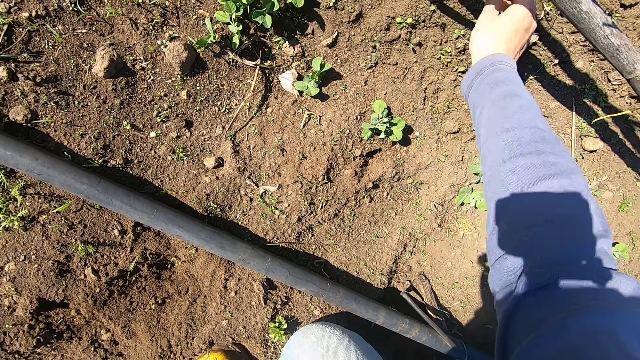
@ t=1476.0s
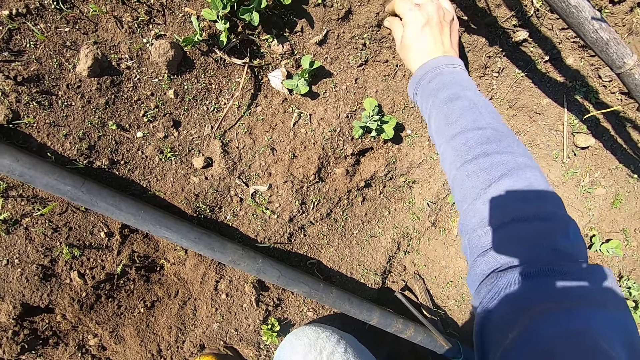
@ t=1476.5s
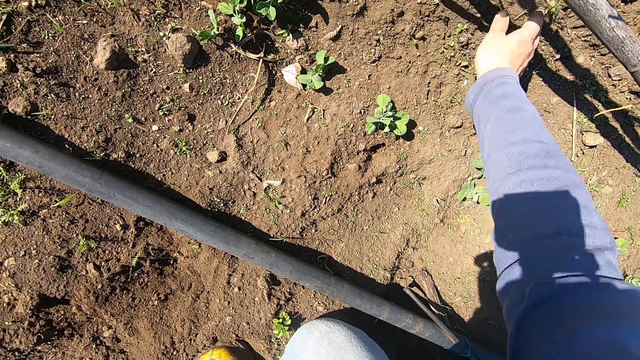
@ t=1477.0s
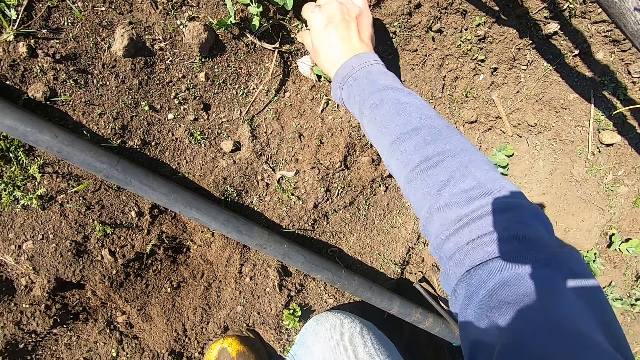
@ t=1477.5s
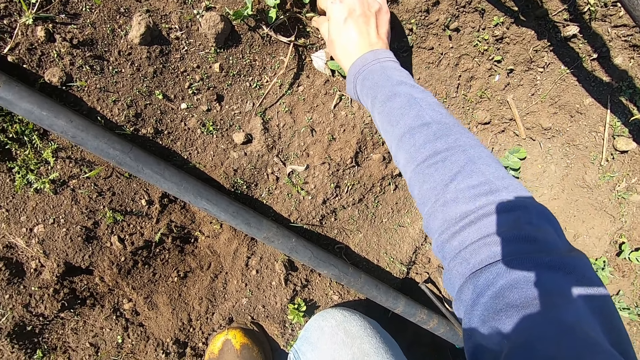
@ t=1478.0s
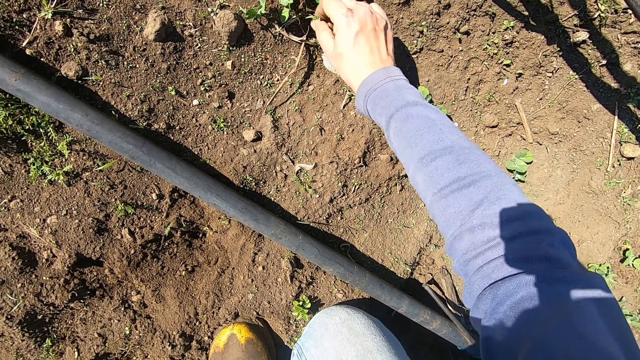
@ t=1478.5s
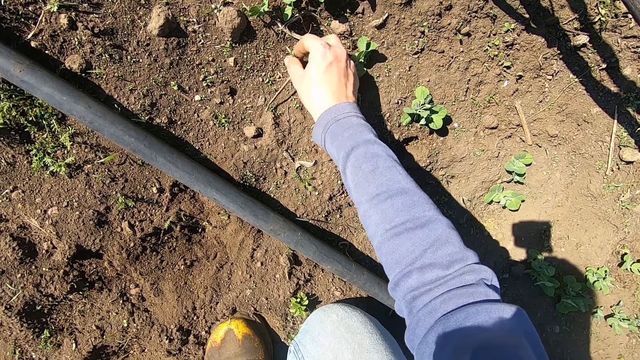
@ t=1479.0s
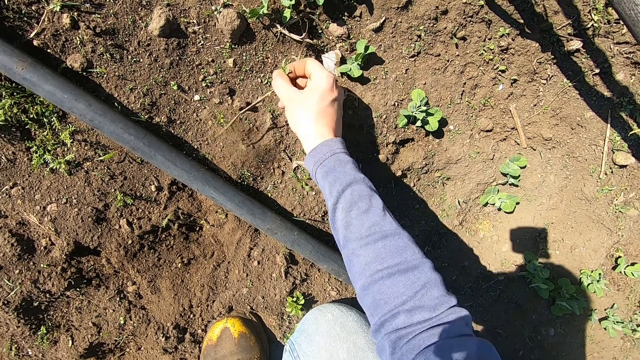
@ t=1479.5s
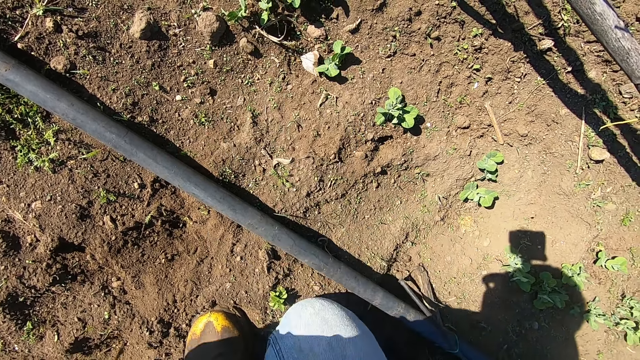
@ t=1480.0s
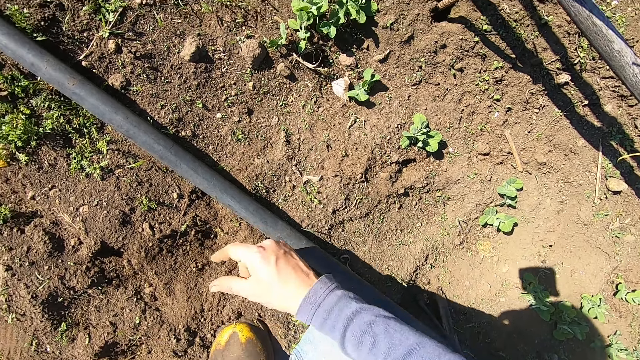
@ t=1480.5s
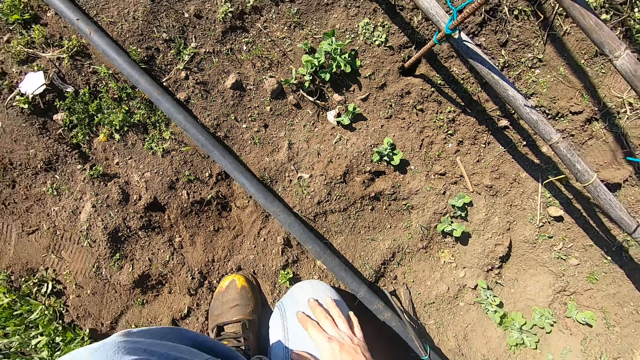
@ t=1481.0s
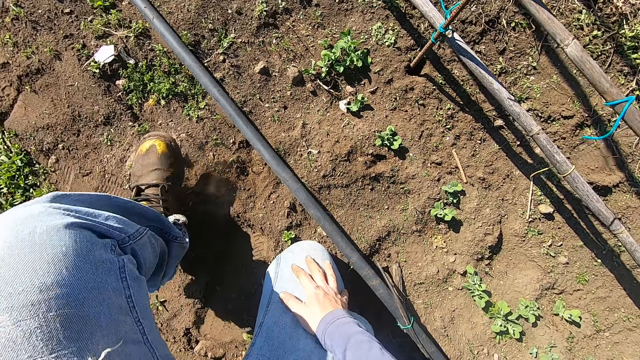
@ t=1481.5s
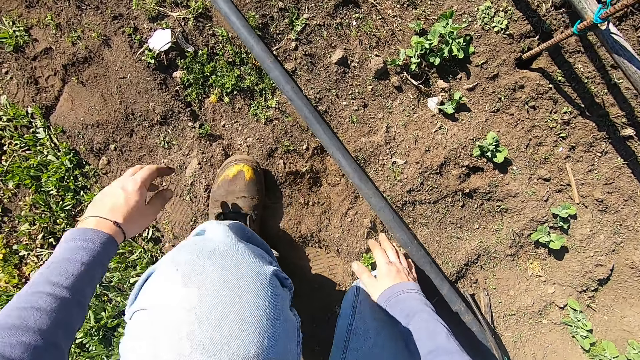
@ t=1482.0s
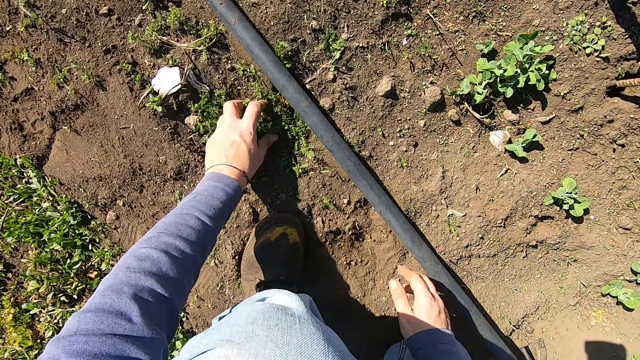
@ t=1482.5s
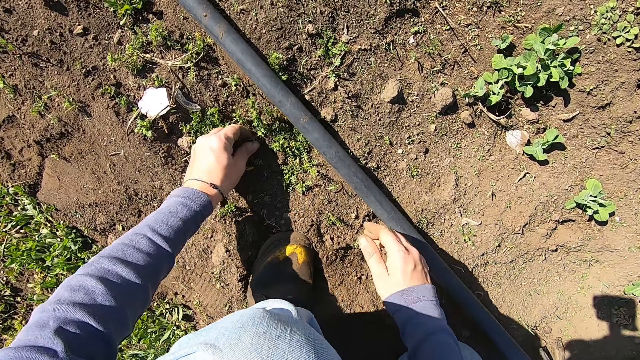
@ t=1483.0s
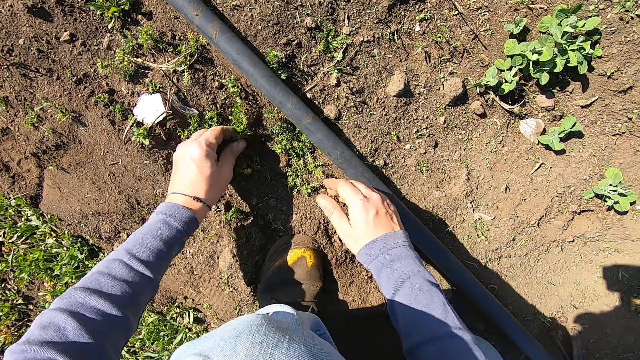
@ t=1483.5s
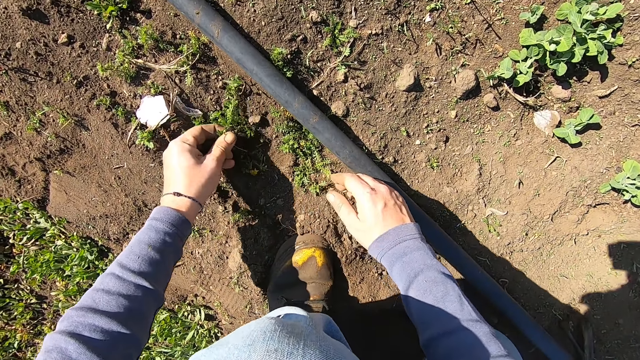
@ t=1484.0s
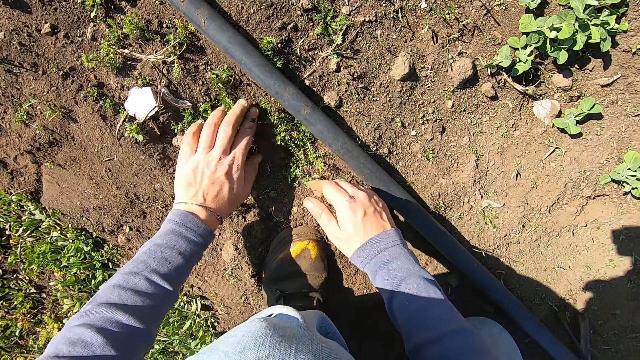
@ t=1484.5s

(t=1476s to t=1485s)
The camera wearer uproots a weed on the ground with his right hand. He throws away the weed. He uproots weeds on the ground with his right hand. He throws away the weeds. He adjusts a little. He uproots a weed on the ground with his left hand.

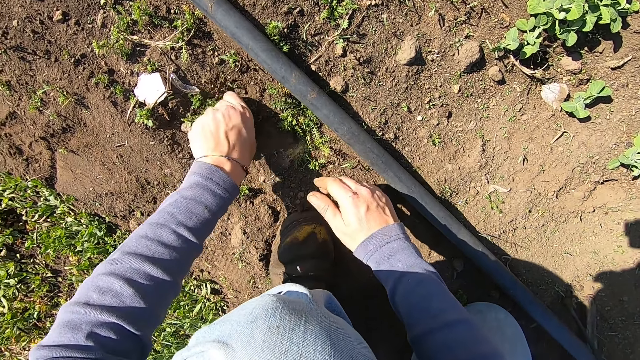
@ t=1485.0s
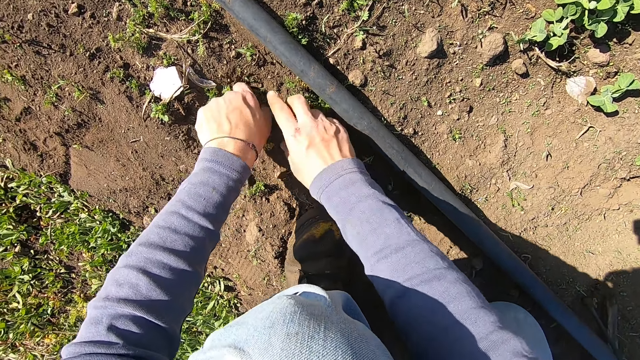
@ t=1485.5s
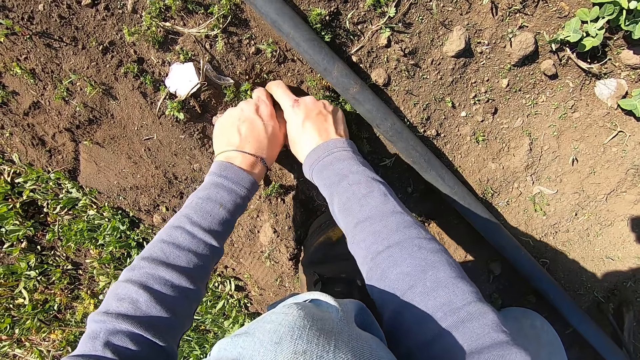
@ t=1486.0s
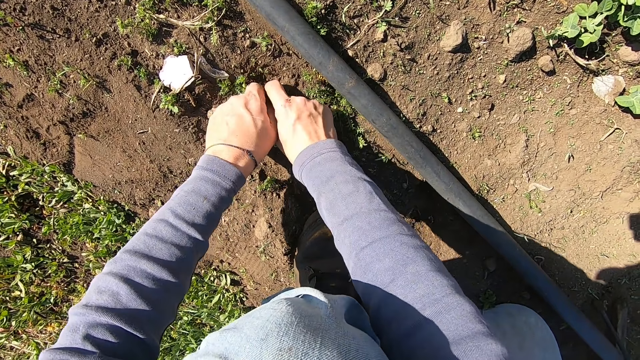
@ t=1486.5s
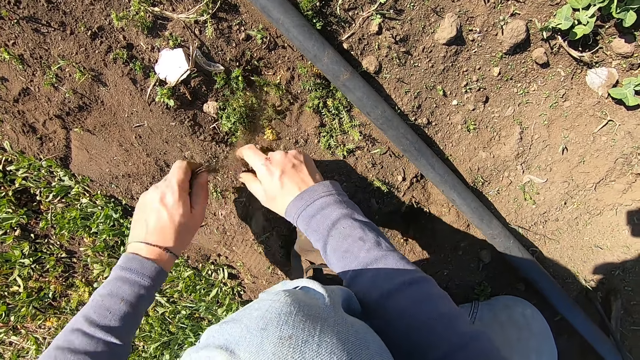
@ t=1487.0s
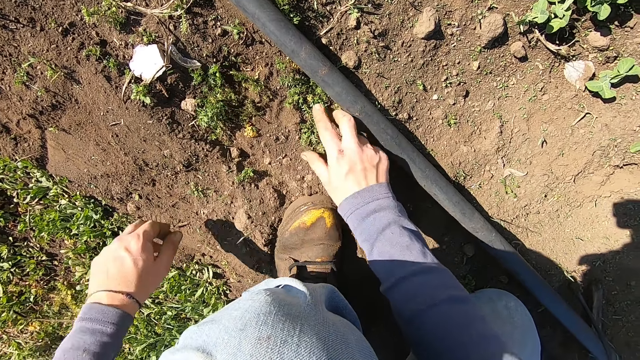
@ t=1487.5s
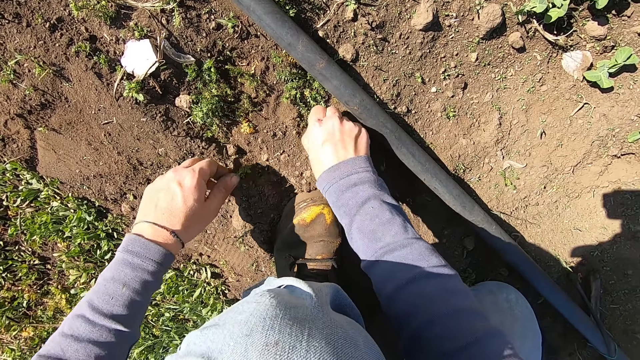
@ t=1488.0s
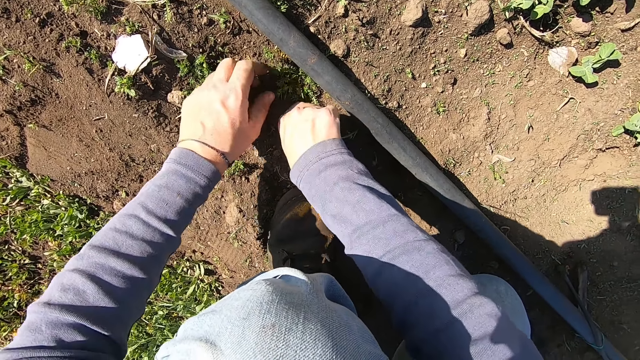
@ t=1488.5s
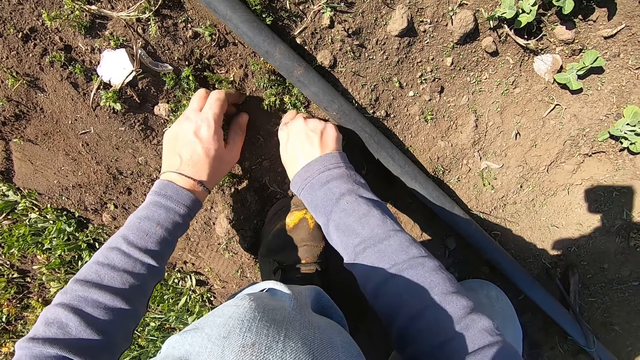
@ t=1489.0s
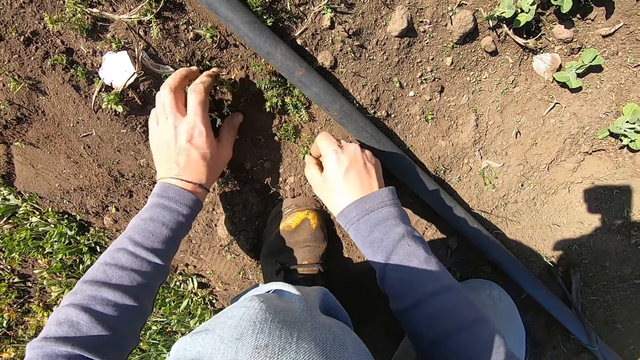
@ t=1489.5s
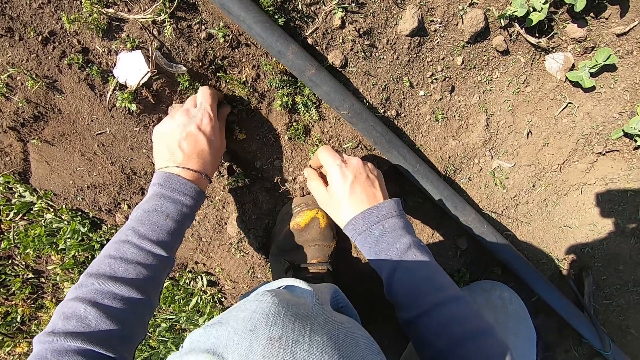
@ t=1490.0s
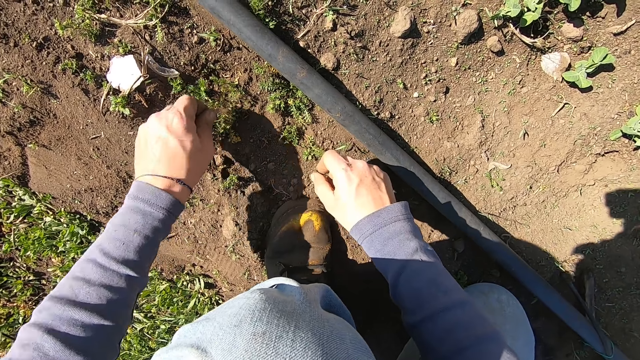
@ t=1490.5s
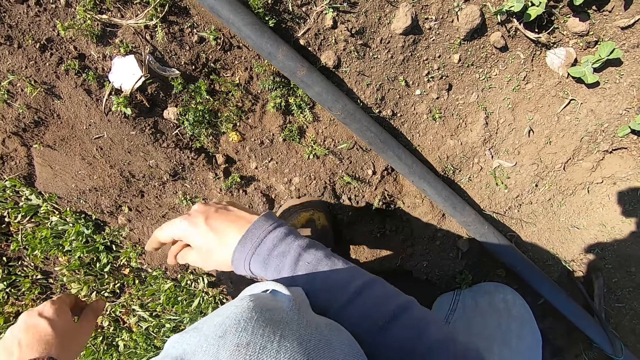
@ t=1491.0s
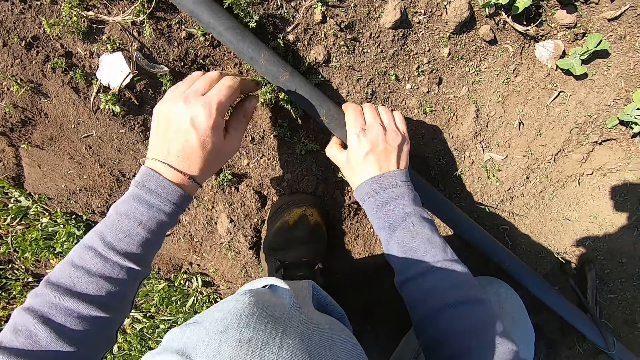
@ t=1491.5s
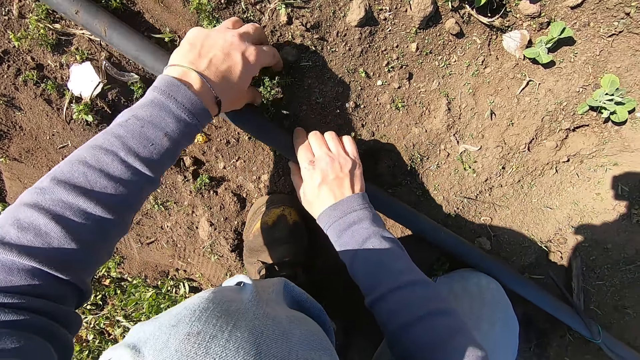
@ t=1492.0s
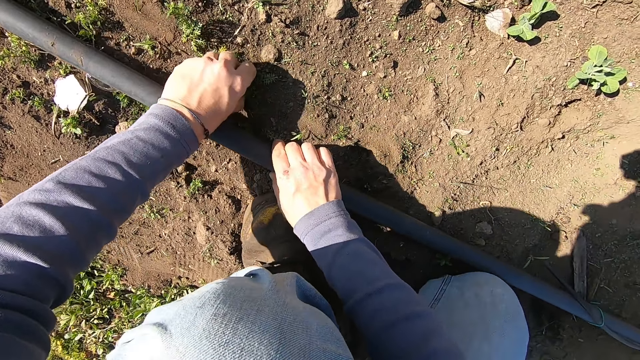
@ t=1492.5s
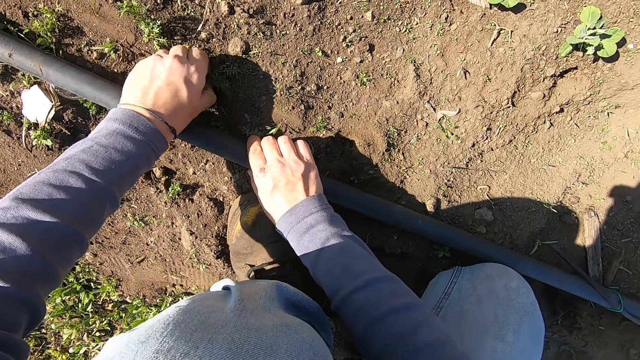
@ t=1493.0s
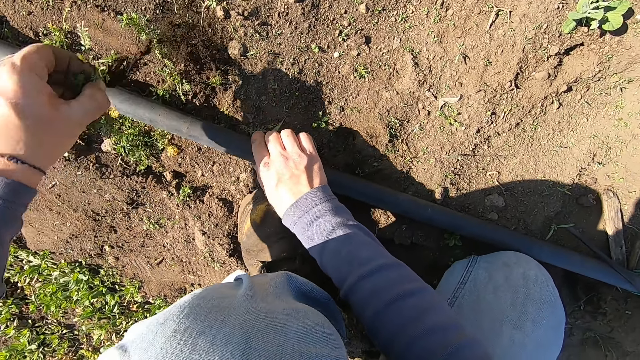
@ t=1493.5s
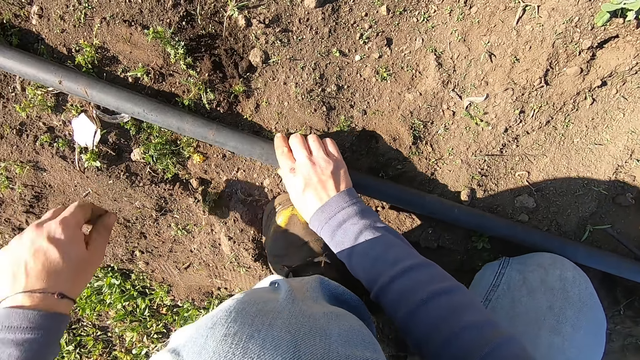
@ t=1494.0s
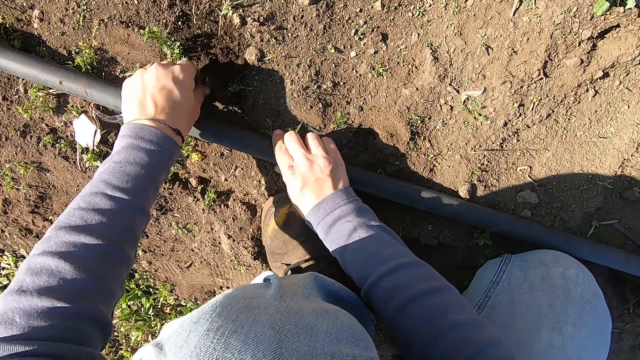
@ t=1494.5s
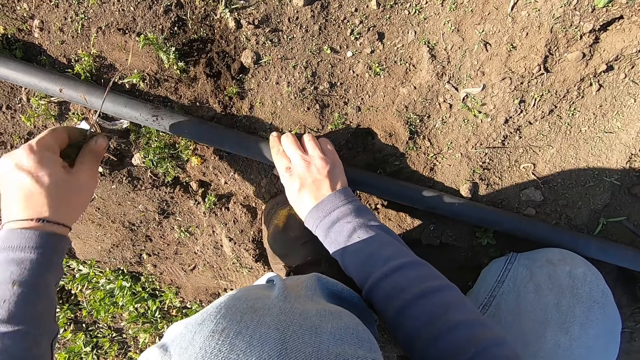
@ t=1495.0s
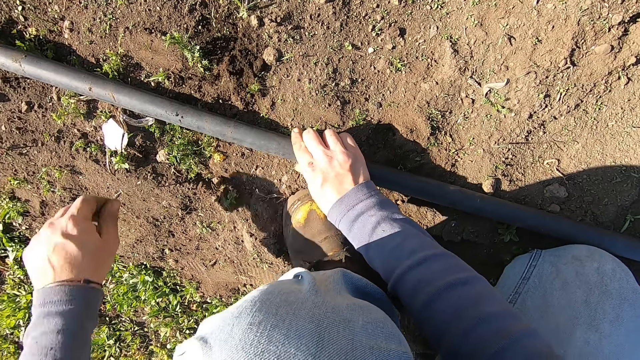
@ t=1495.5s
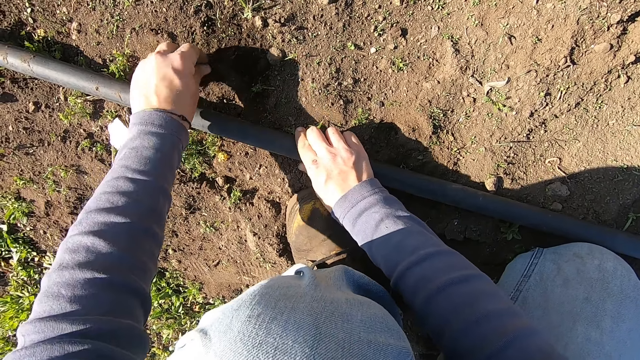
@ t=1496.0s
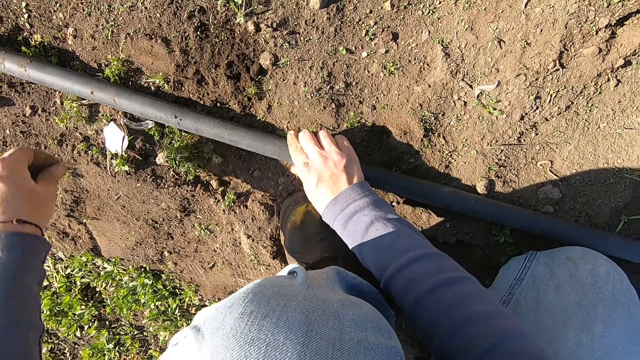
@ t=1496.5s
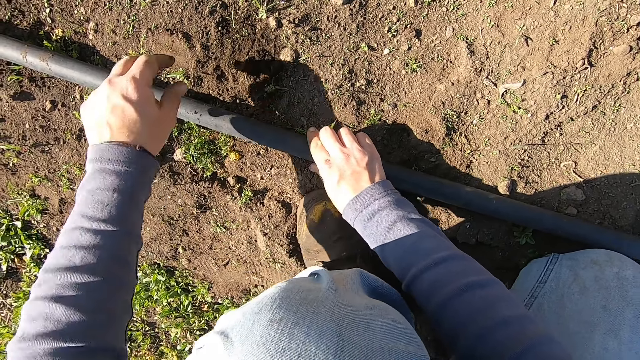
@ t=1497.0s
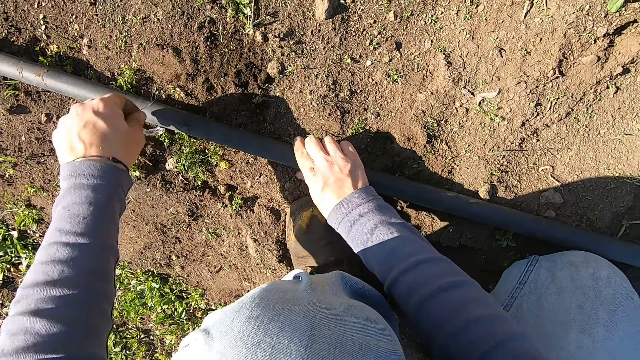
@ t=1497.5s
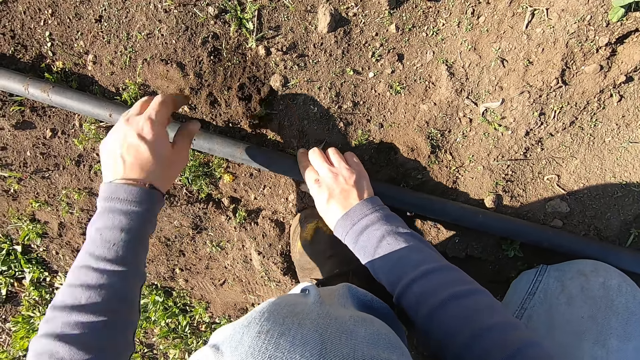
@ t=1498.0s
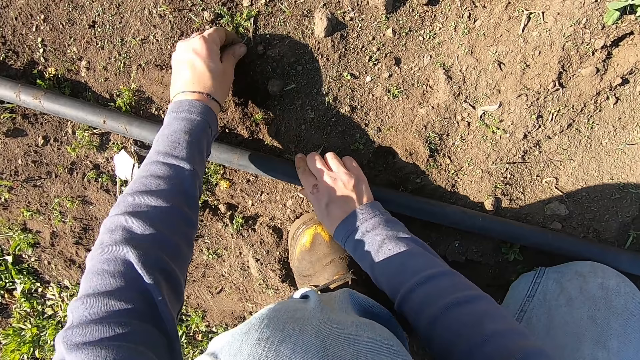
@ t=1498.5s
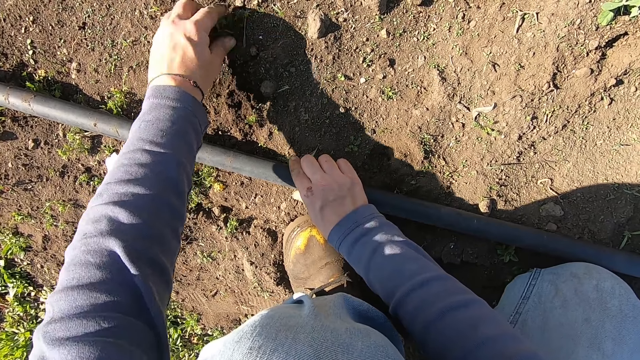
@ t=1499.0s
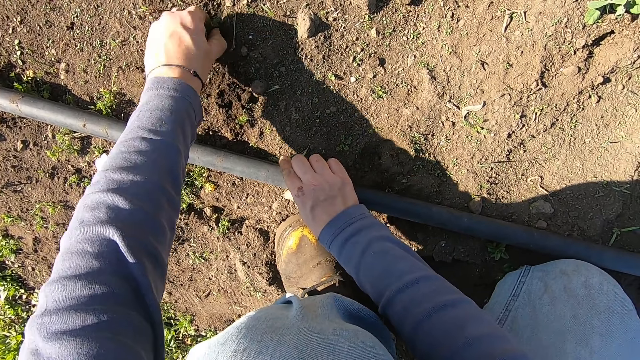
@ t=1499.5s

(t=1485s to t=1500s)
The camera wearer uproots a weed on the ground with both hands. He throws away the weed with his left hand. He uproots weeds on the ground with his right hand. He uproots a weed on the ground with his left hand. He throws away the weeds with both hands. He adjusts the pipe with his right hand. He holds the pipe. He uproots a weed on the ground with his left hand. He throws away the weed. He uproots a weed on the ground with his left hand. He throws away the weed. He uproots a weed on the ground with his left hand. He throws away the weed. He uproots a weed on the ground with his left hand. He throws away the weed. He uproots a weed on the ground with his left hand.
